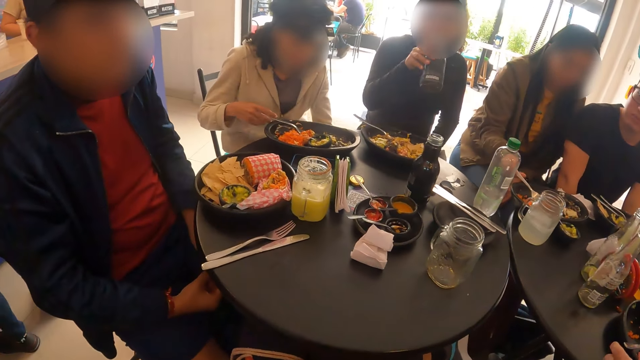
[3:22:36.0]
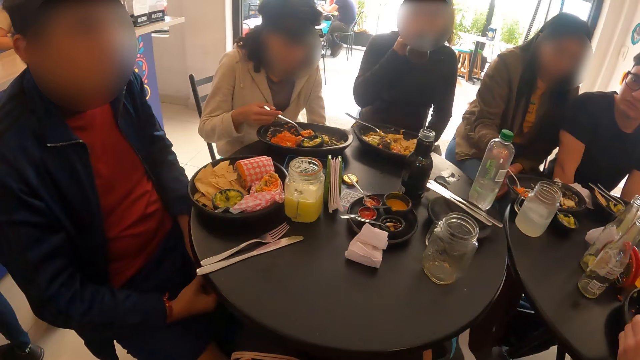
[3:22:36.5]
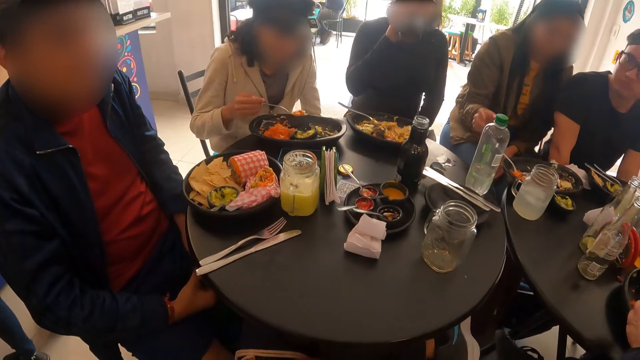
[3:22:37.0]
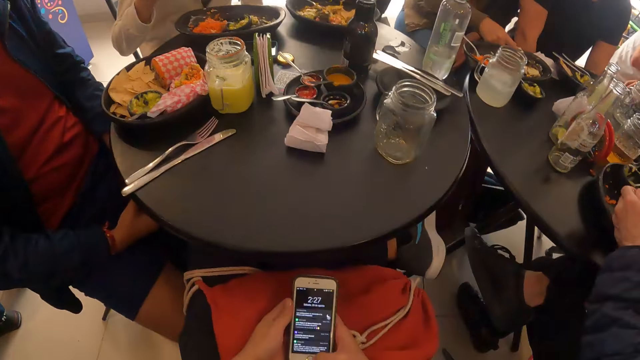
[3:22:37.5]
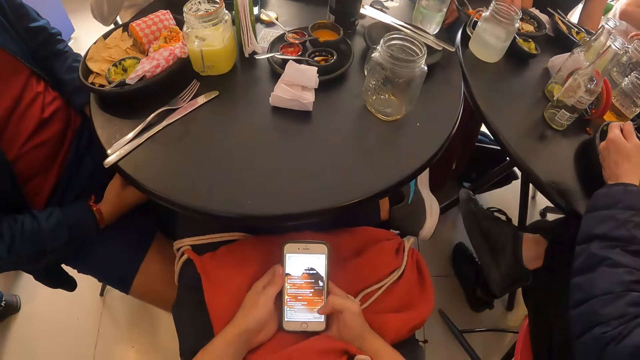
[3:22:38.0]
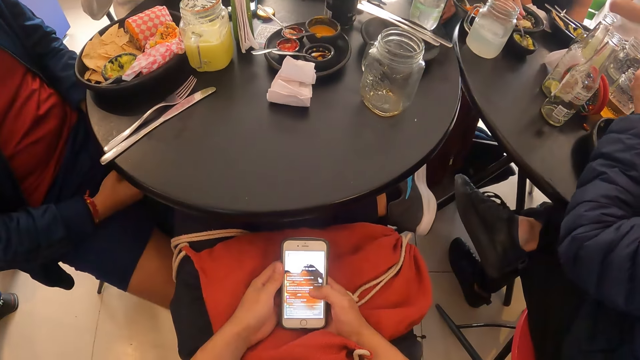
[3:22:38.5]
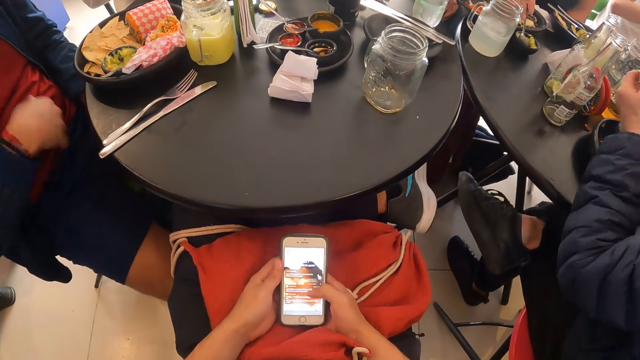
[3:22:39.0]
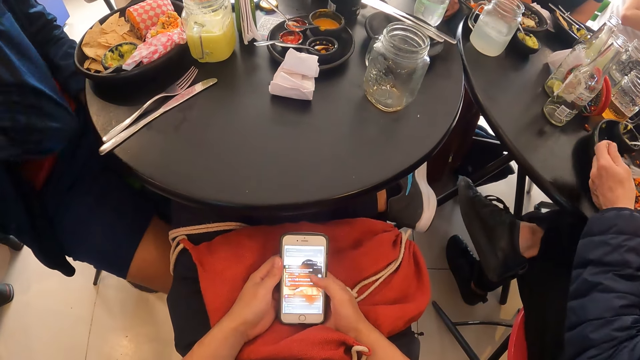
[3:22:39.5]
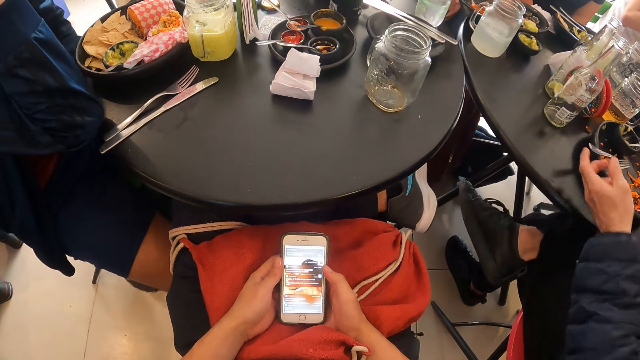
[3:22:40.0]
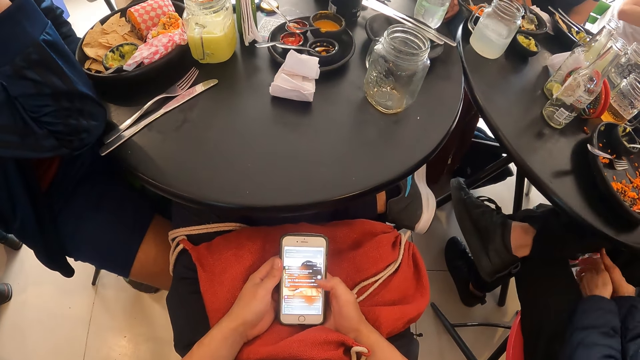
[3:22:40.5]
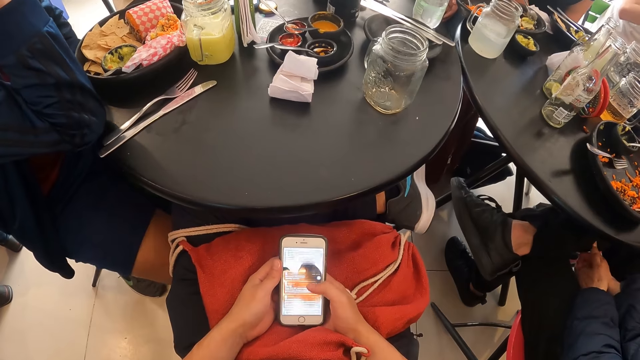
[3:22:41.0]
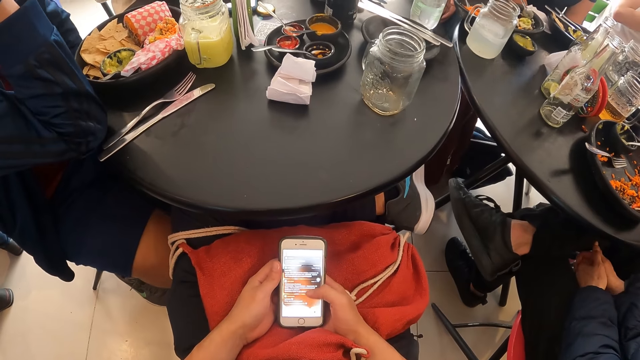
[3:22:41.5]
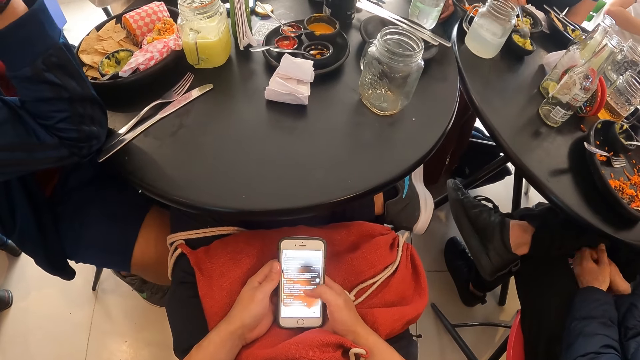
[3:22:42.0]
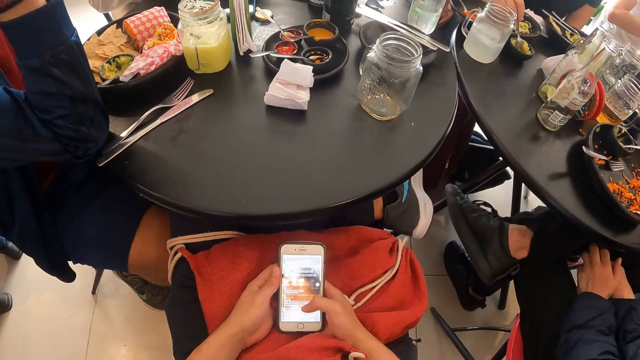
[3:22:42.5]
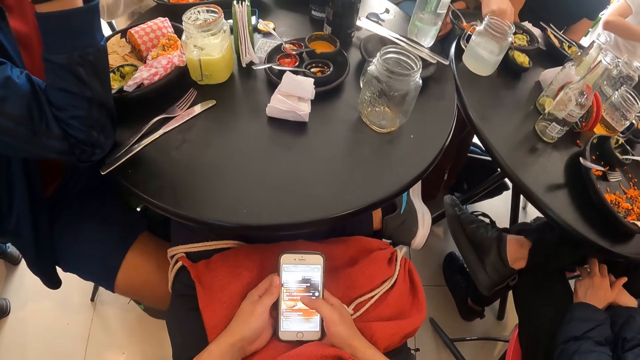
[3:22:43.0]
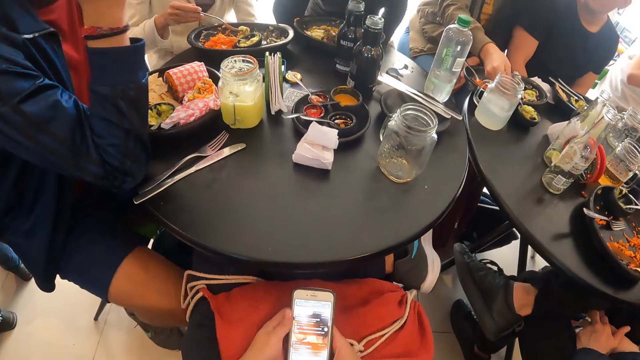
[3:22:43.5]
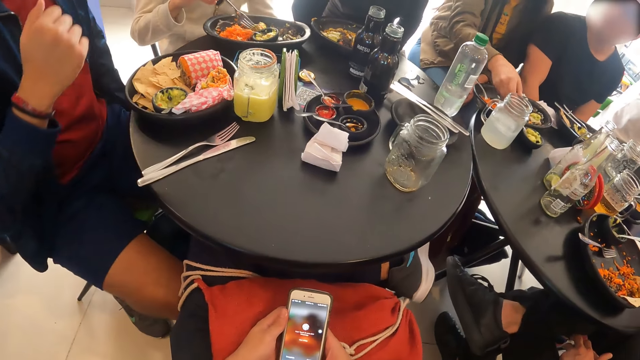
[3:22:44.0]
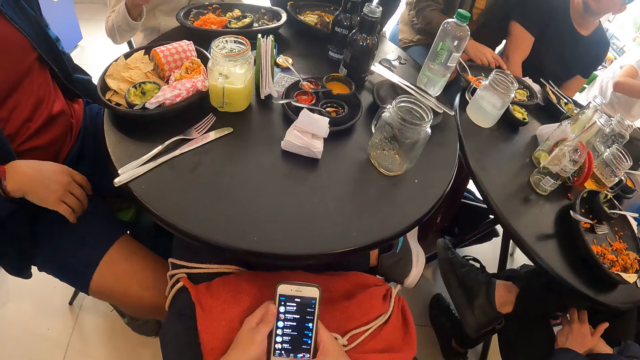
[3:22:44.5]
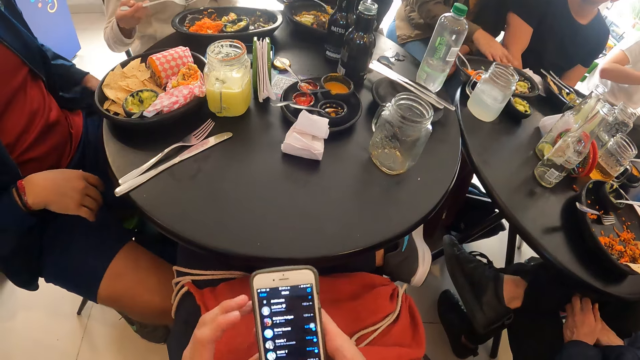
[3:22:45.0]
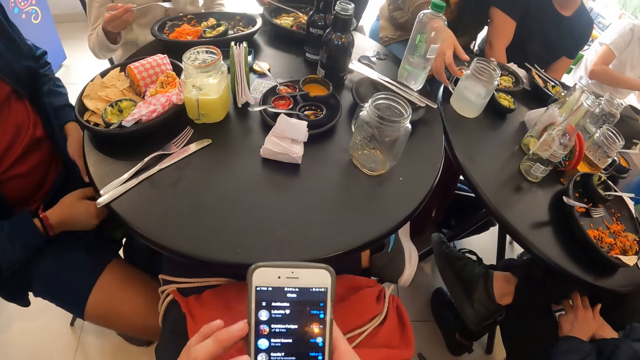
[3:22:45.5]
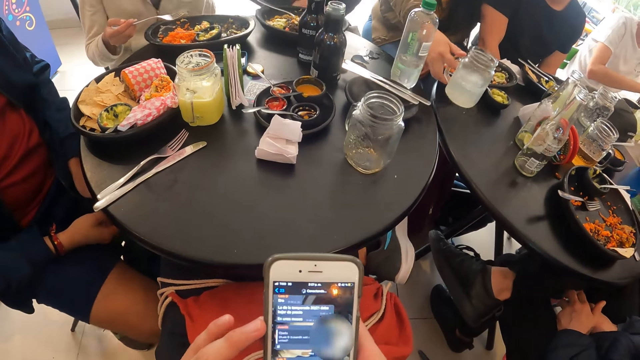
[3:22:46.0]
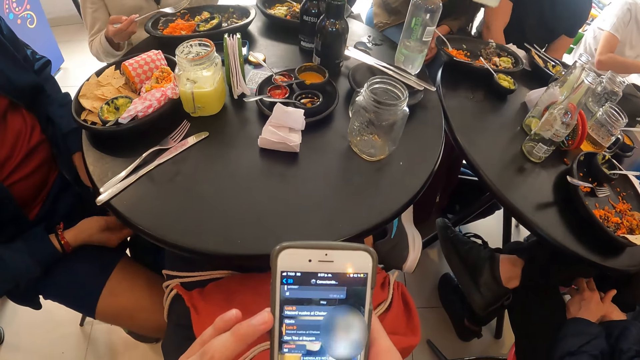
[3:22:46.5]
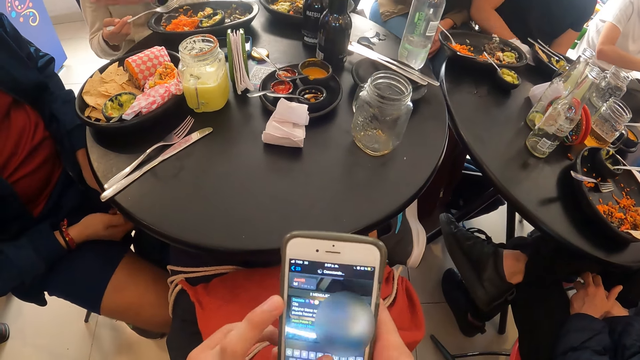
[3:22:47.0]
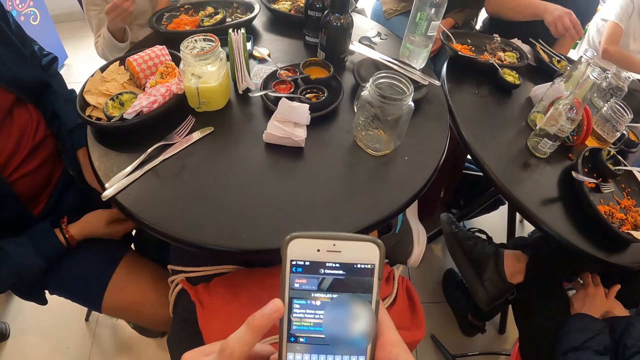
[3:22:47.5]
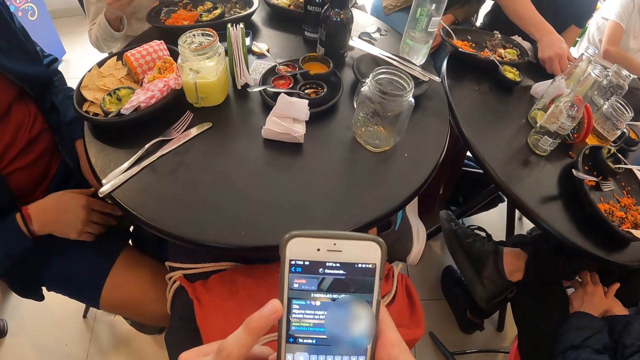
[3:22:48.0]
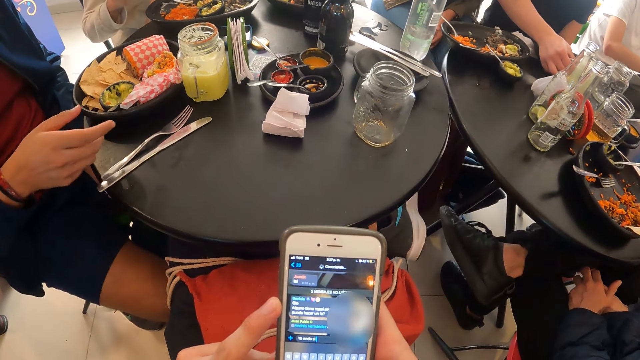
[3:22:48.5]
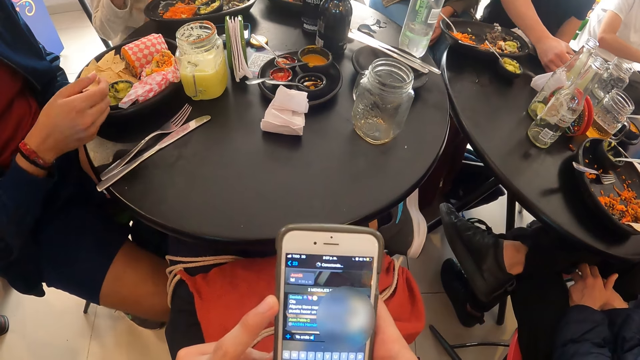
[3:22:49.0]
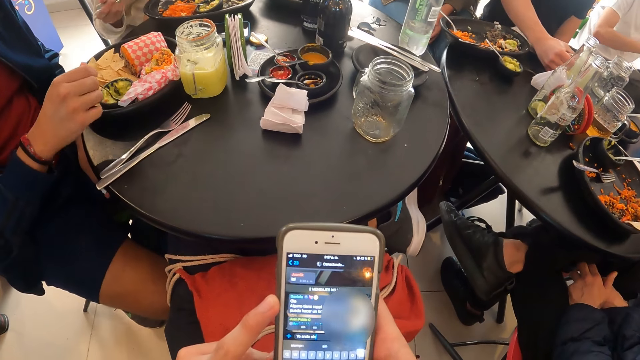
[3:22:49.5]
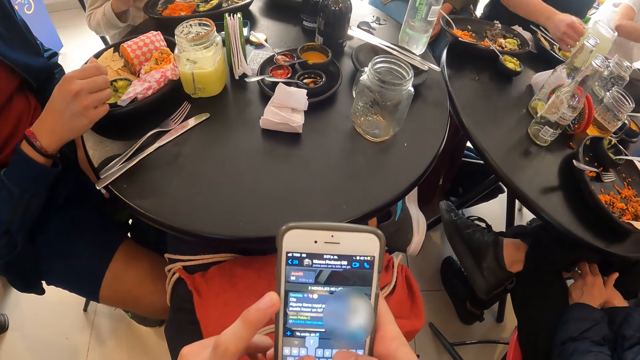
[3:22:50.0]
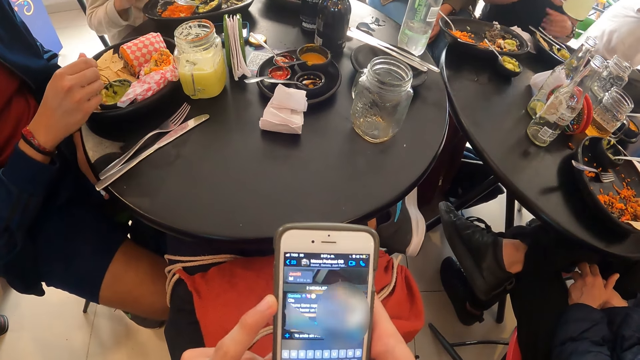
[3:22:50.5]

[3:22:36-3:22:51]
A woman picks up the bottle on the table with her right hand. Another woman picks up the fork on the plate on the table with her right hand. A person scoops food. The first woman drinks soda or juice from the bottle in her right hand. The camera wearer operates a phone in her hands. The person eats food. Another person eats food. A third person scoops sauce and spreads the sauce on the food. A fourth person puts a hand on the table and sits well. The second woman picks up a cup of juice from the table with her right hand. A man picks up a cup of juice from the table with his right hand. Another man picks up a spoon from a plate on the table with his right hand.

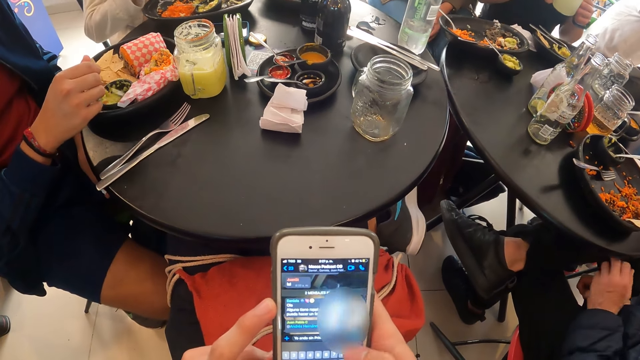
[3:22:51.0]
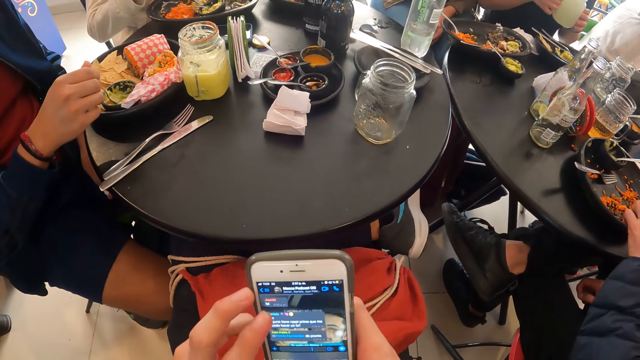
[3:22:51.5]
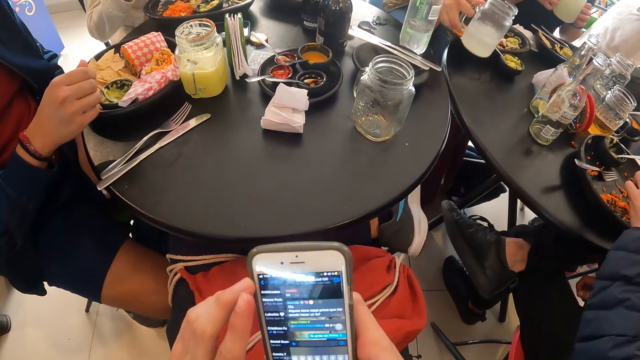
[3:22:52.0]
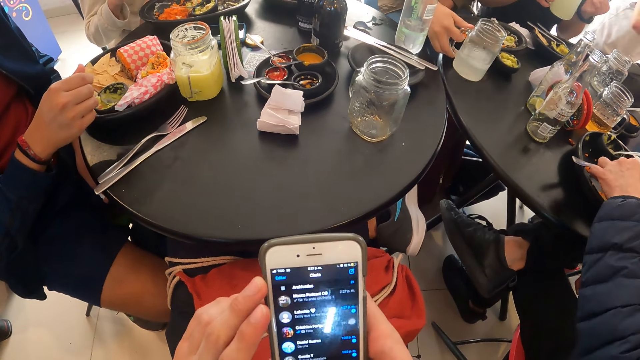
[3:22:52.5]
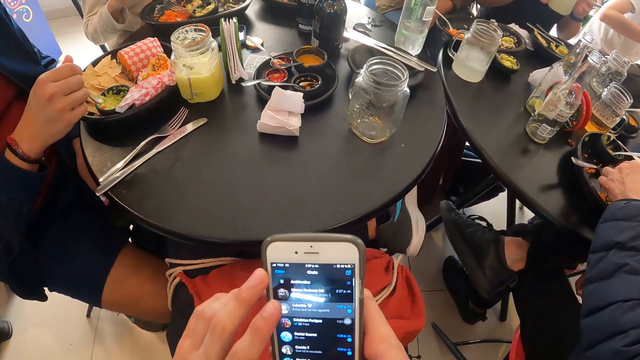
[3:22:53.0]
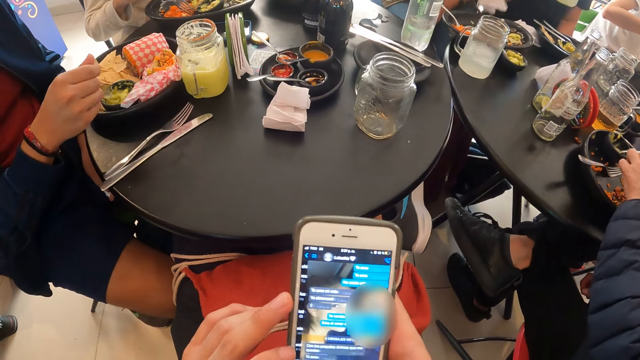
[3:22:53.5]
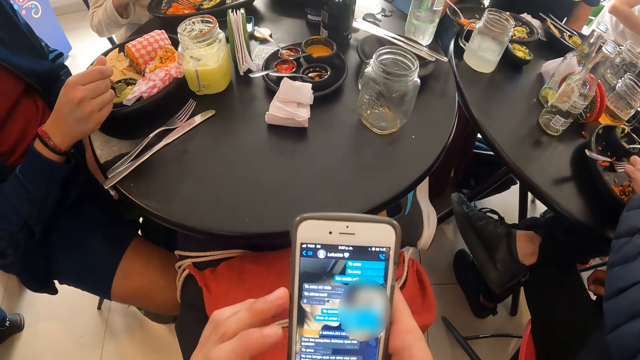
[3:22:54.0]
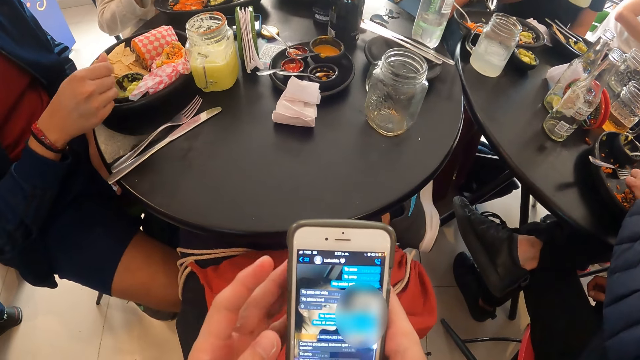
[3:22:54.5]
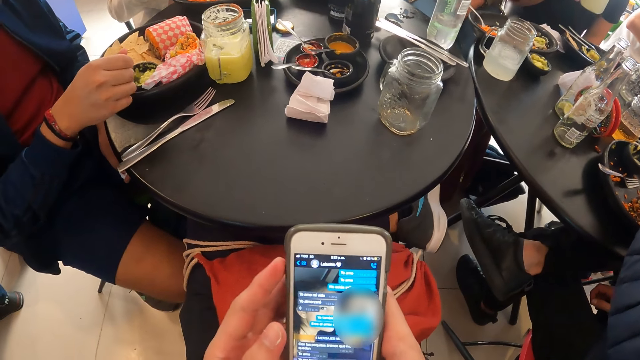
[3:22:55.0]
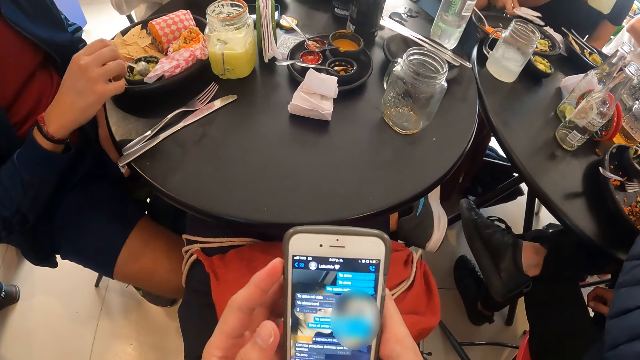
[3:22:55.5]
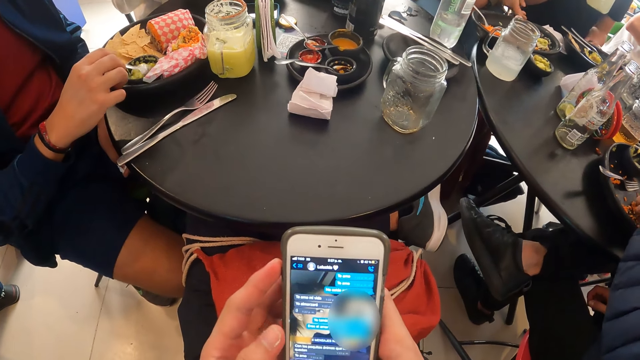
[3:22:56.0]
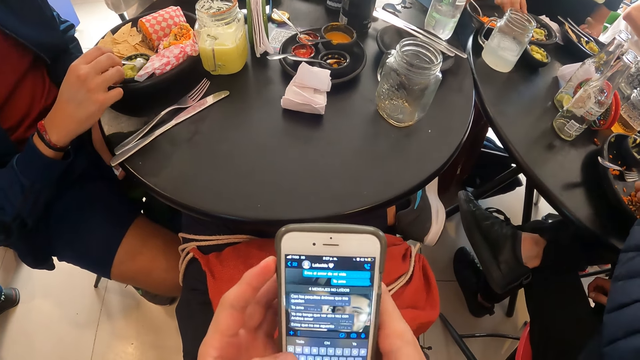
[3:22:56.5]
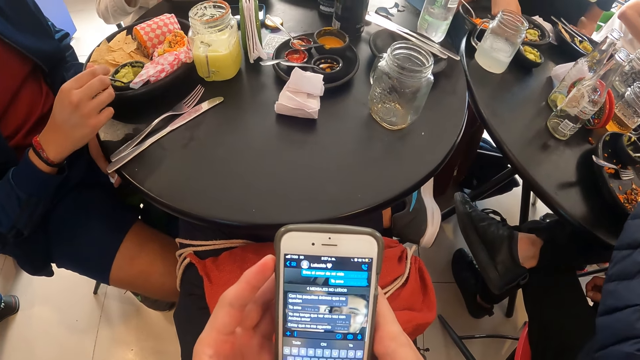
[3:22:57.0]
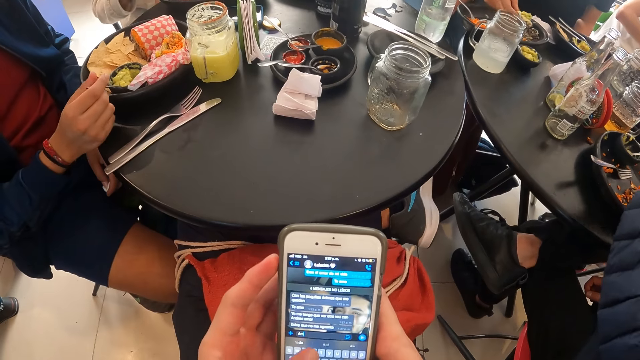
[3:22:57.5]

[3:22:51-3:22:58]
The woman drops the cup of juice on the table with her right hand. The woman drops a tissue paper on the table with her right hand.
